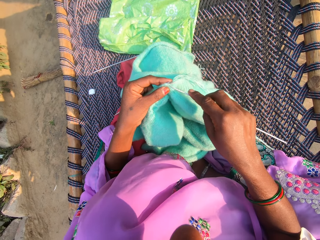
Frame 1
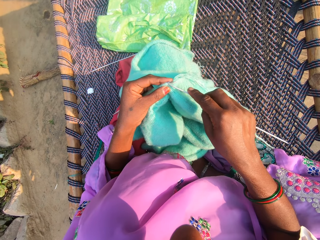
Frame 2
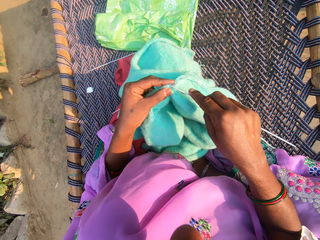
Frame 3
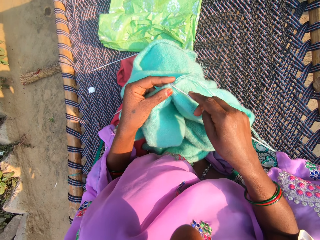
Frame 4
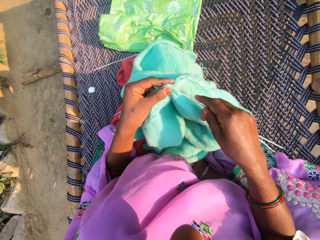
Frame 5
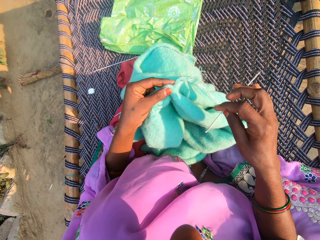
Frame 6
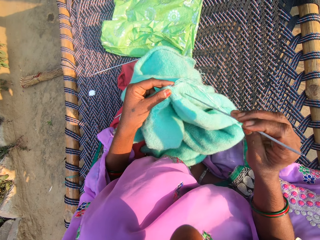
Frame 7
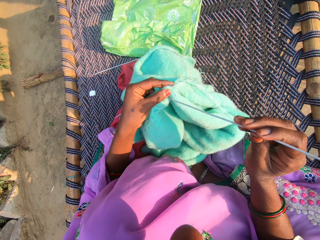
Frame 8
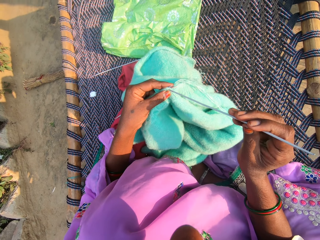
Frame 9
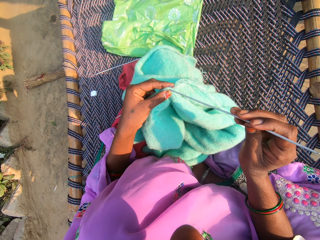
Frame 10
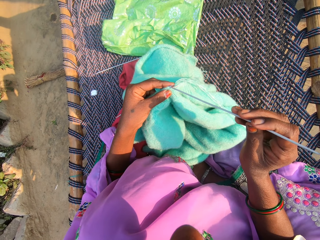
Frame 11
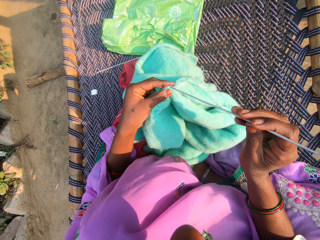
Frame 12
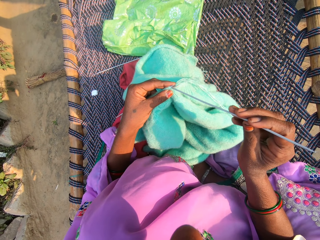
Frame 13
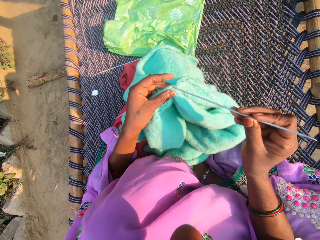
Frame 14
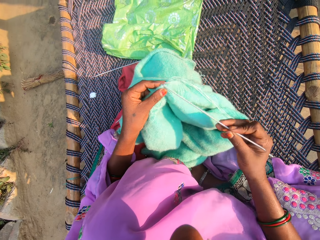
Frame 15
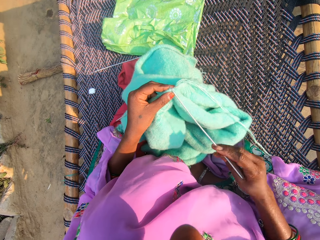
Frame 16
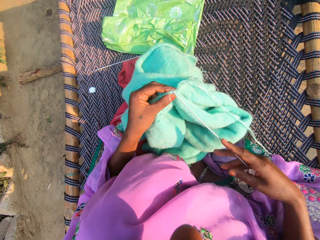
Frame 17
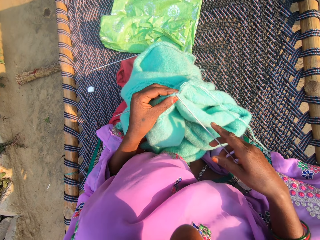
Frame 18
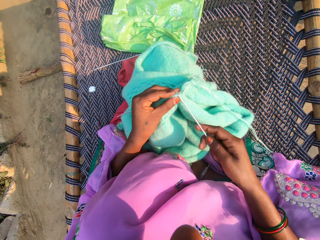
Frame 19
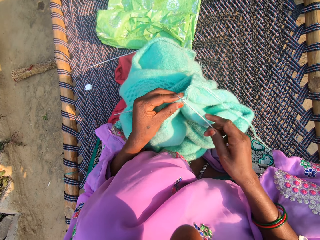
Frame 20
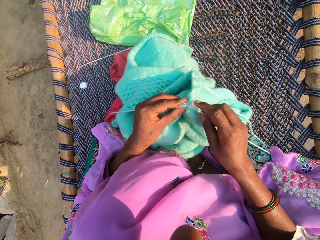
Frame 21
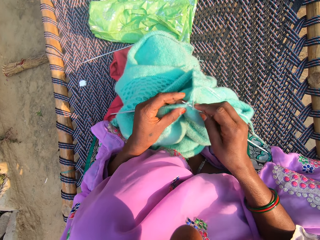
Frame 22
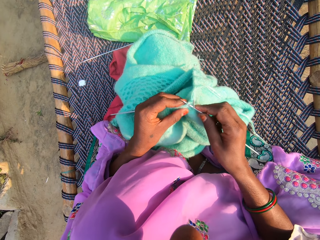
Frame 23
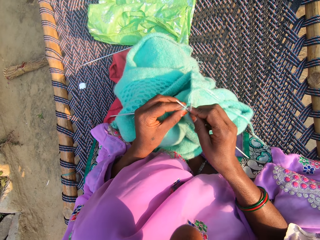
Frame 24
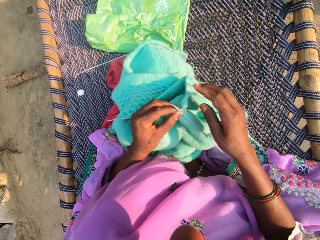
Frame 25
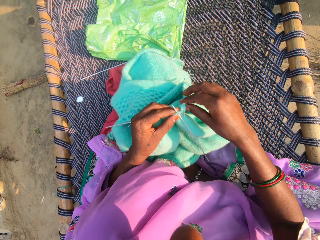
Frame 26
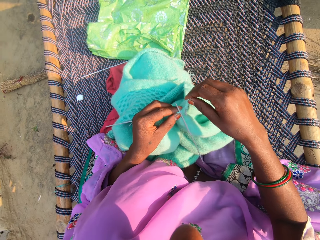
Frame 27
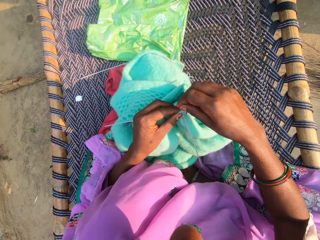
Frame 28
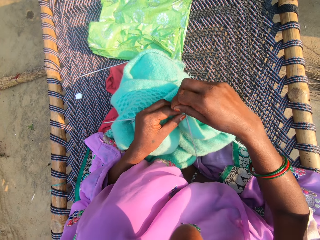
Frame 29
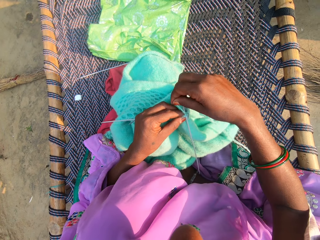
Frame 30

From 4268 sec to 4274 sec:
The camera wearer knits material with the crochet hook.

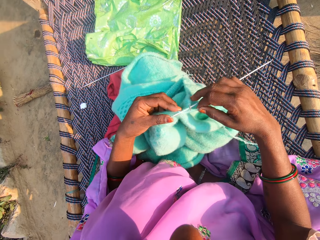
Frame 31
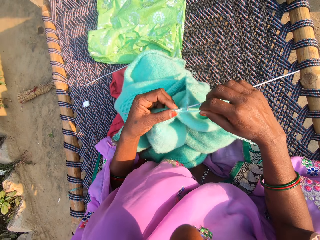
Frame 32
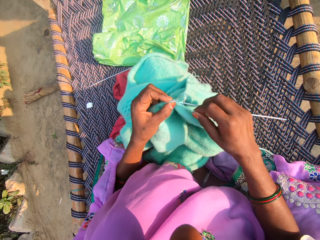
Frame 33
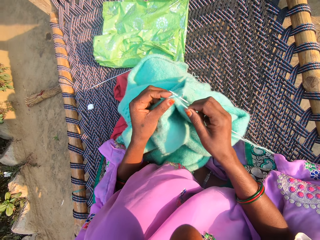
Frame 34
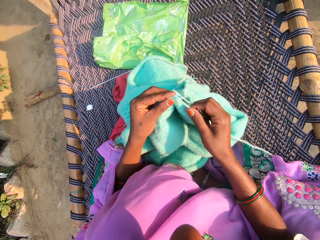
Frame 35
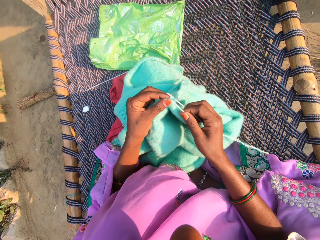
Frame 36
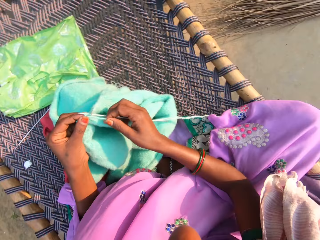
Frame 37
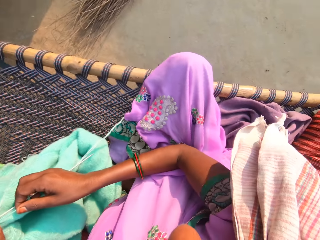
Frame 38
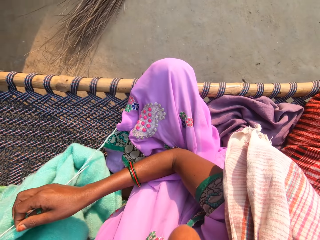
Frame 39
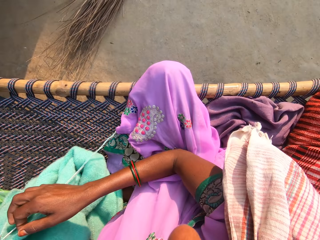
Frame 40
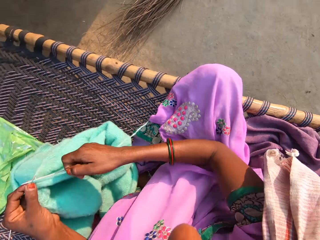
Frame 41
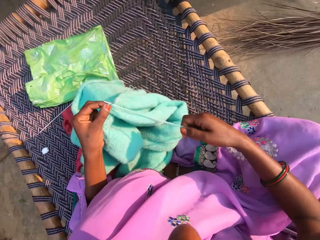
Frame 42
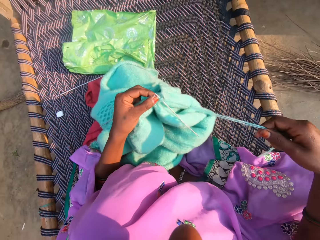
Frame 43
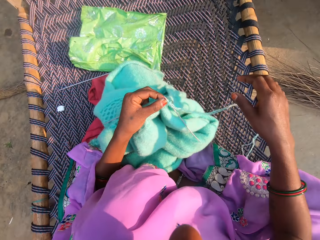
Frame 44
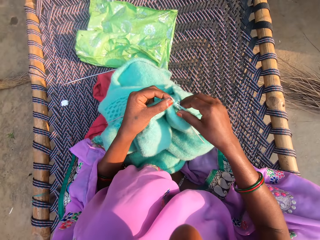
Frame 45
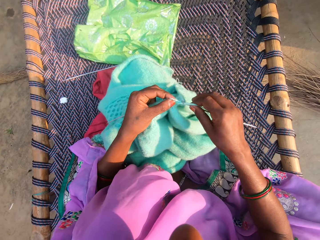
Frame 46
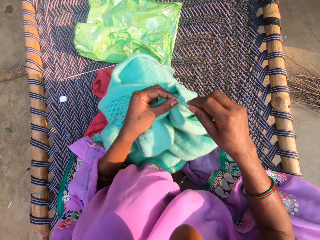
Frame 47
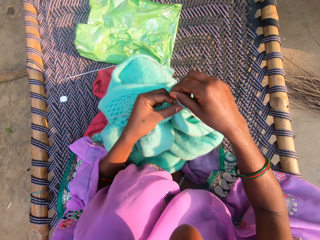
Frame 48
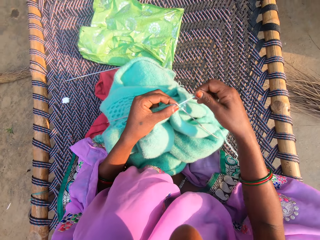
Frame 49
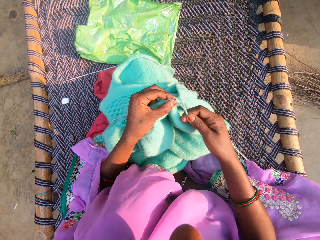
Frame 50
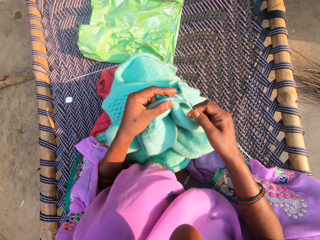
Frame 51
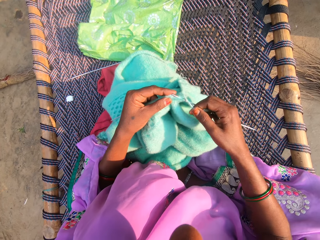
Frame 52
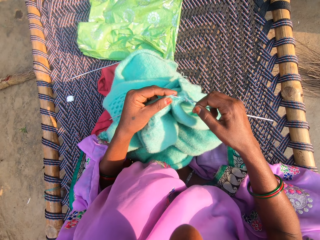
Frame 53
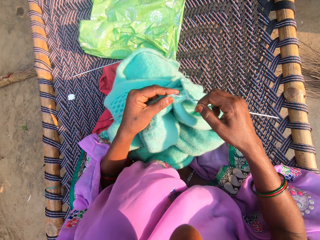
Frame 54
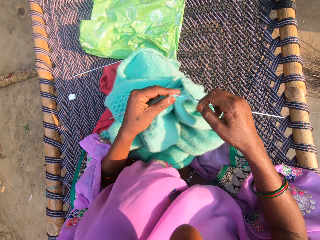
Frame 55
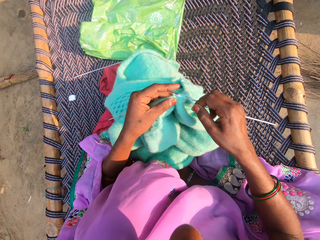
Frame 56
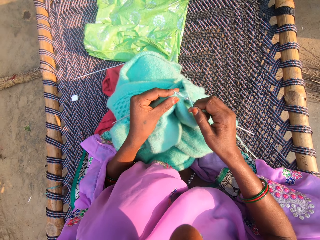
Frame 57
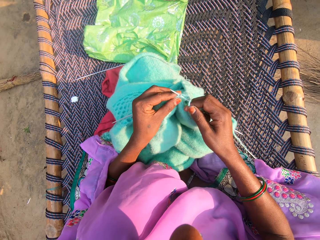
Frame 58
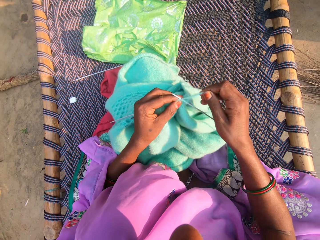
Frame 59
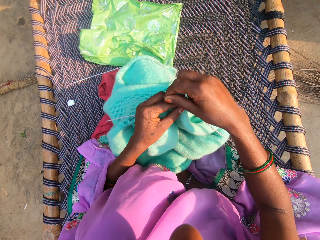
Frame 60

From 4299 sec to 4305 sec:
The camera wearer stares around. They knit a fabric.

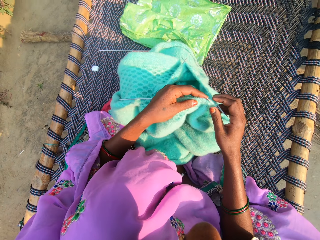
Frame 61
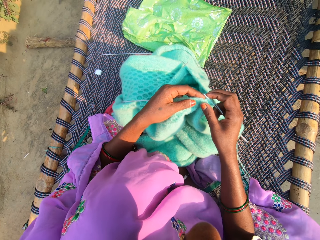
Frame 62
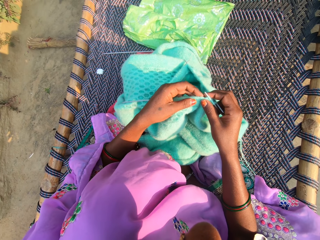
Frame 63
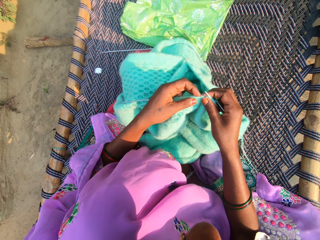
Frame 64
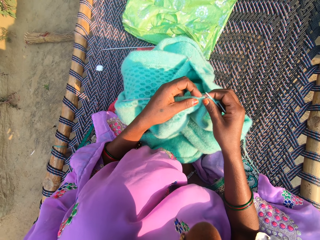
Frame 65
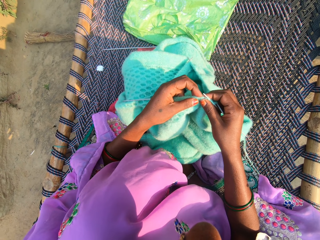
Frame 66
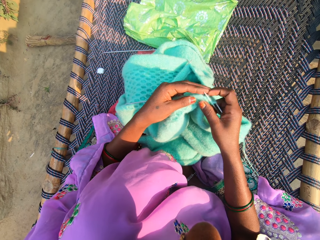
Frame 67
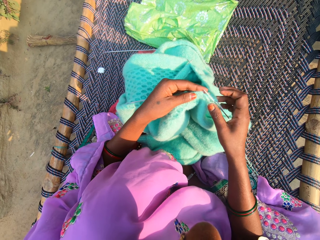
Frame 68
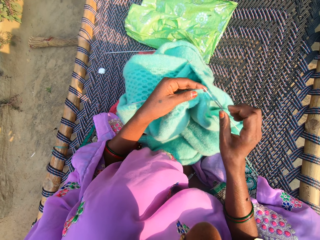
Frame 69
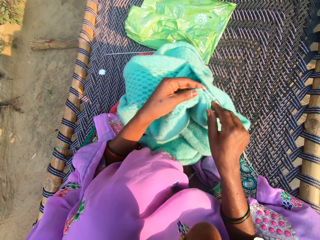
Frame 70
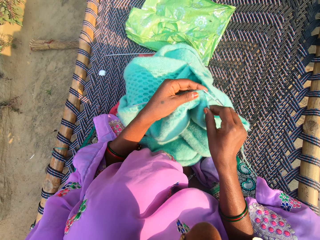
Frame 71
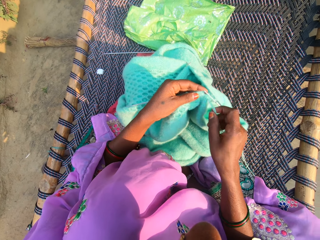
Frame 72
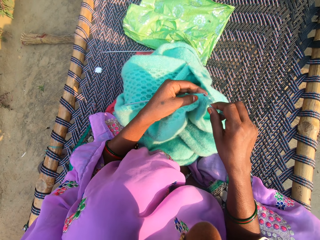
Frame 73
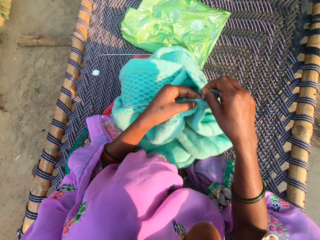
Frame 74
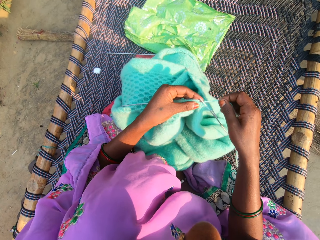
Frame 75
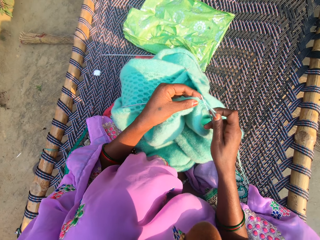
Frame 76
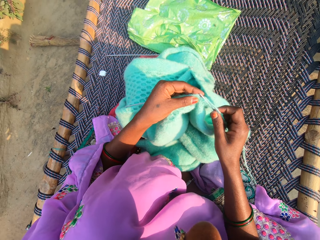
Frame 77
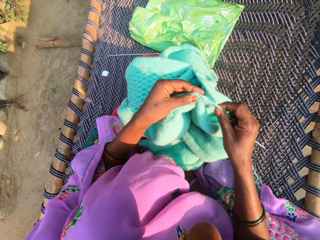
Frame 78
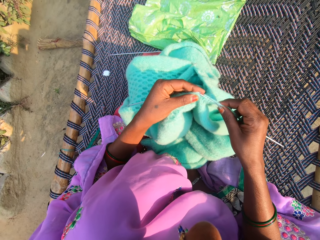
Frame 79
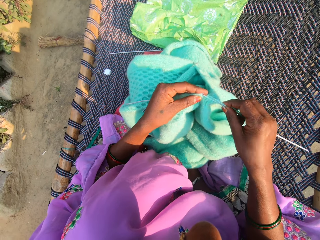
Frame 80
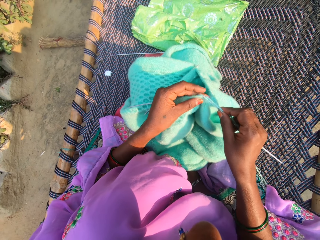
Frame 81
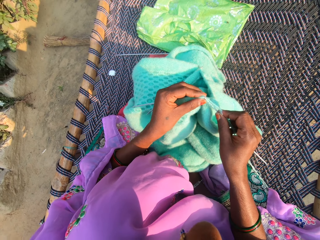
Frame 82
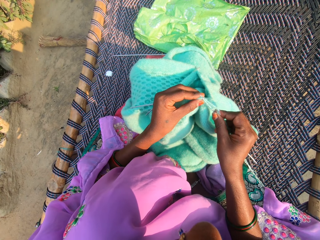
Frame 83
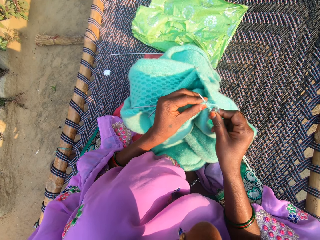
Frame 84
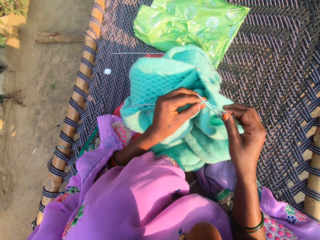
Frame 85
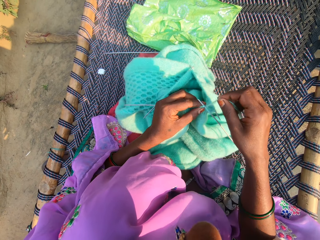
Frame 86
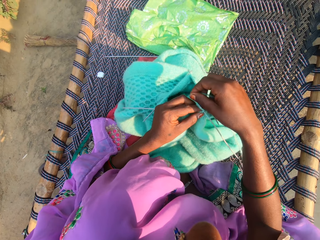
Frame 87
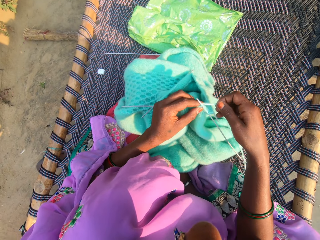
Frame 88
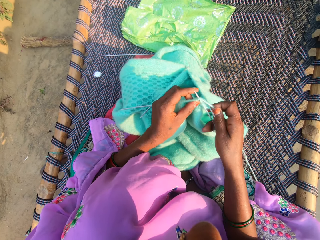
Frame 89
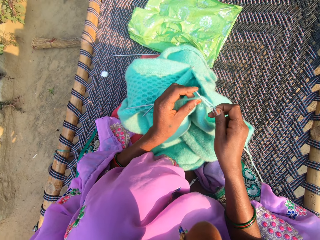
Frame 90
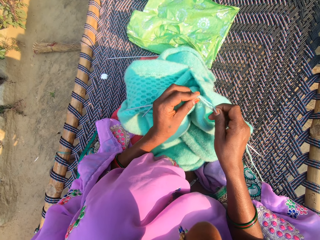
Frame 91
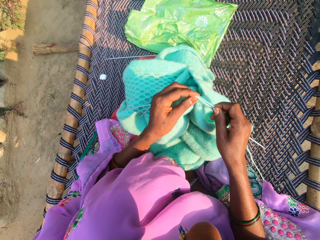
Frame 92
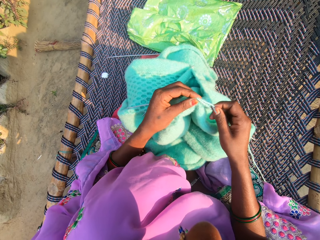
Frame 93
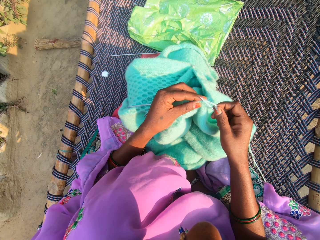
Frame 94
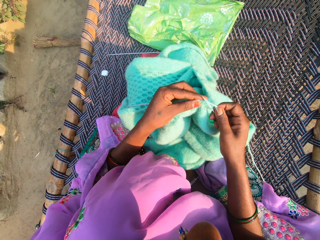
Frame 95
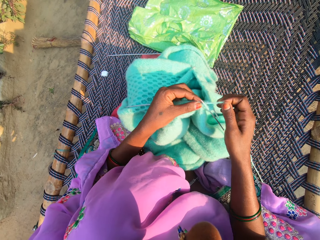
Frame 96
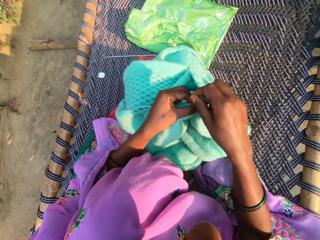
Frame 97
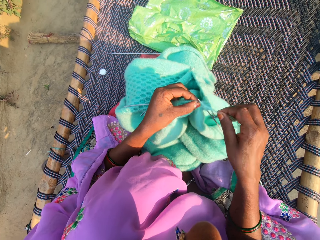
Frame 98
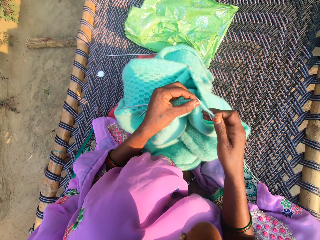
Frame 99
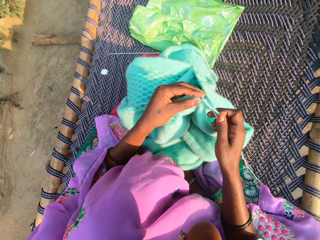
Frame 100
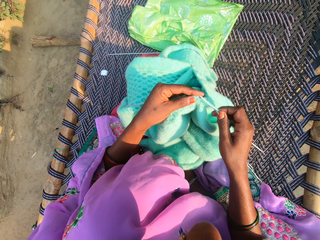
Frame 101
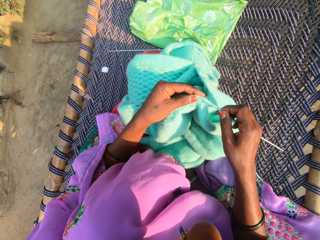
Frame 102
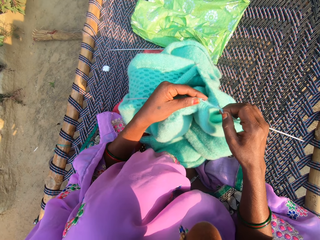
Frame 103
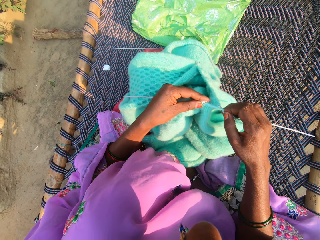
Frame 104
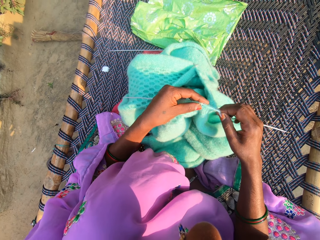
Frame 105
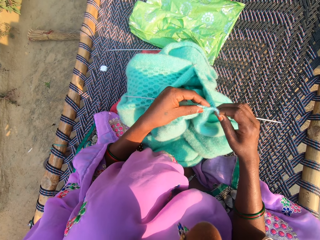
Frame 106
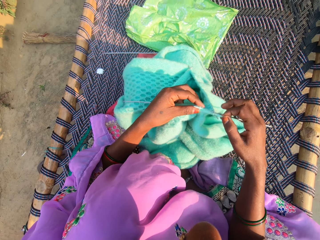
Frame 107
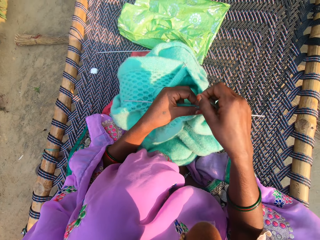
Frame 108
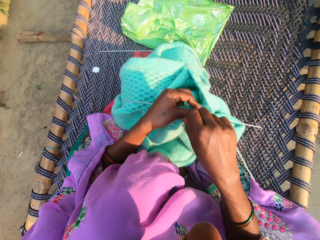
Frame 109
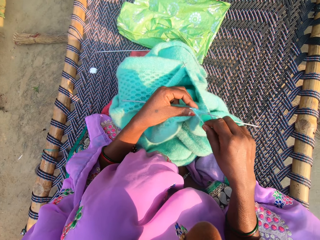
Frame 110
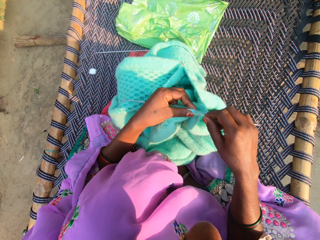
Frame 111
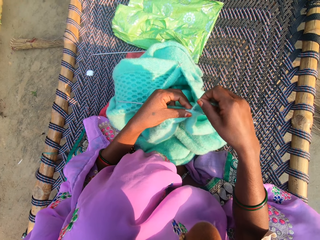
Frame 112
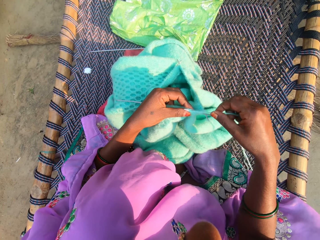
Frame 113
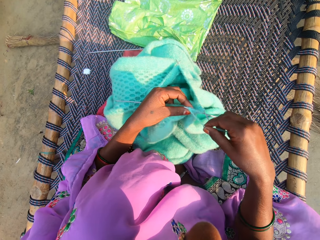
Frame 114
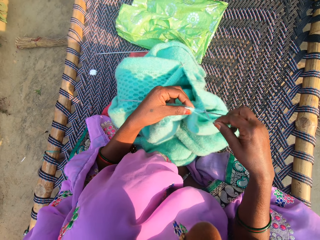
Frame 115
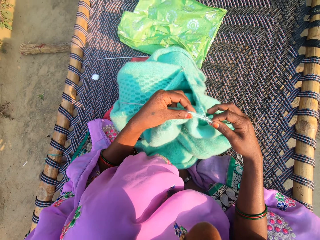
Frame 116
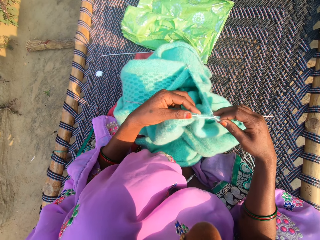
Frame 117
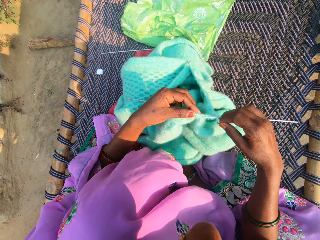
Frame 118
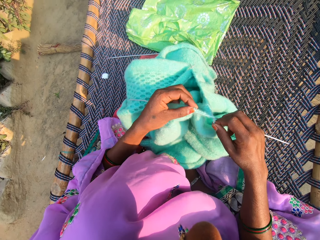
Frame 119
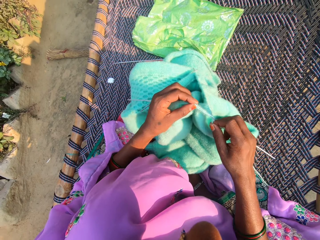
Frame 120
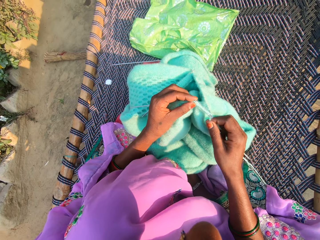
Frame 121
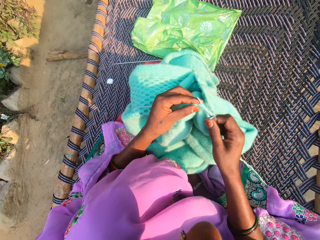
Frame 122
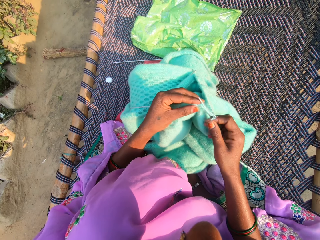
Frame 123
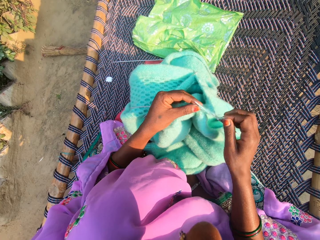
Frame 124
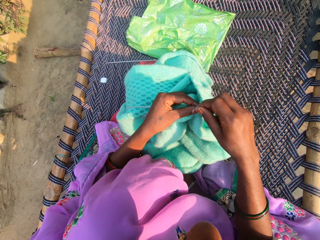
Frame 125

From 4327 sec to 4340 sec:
The camera wearer knits material with a crochet hook.
